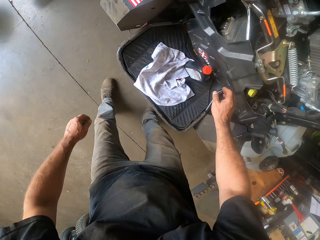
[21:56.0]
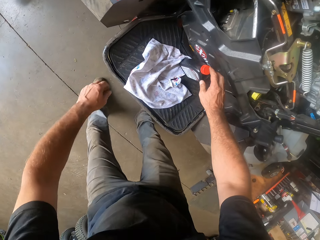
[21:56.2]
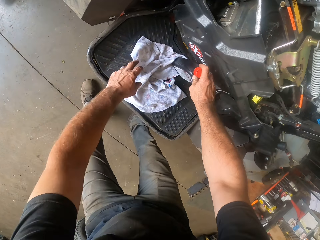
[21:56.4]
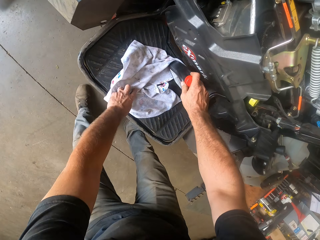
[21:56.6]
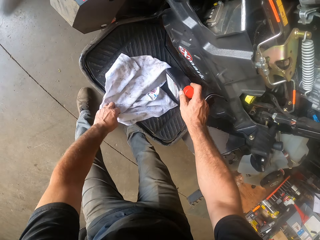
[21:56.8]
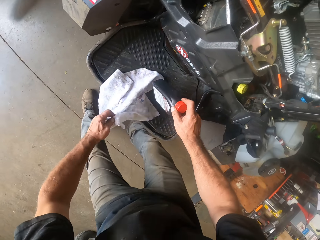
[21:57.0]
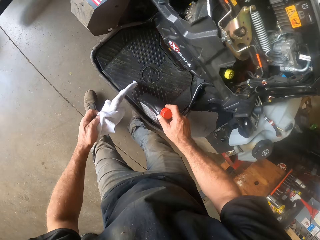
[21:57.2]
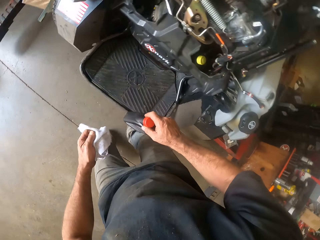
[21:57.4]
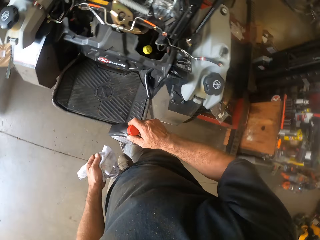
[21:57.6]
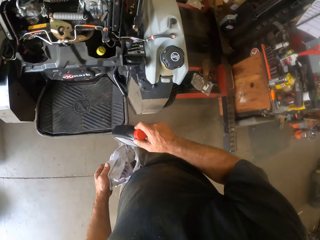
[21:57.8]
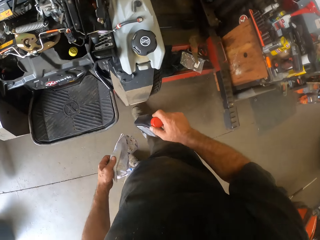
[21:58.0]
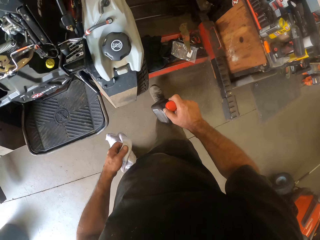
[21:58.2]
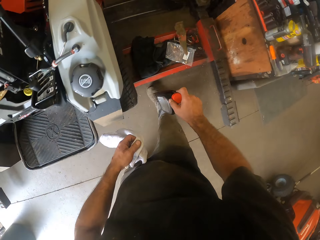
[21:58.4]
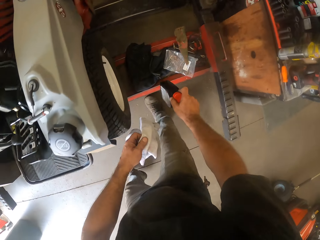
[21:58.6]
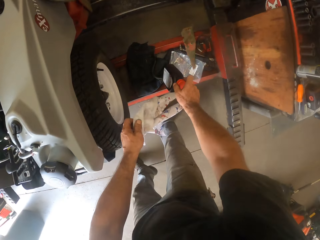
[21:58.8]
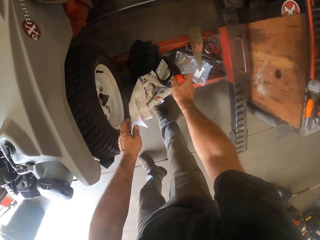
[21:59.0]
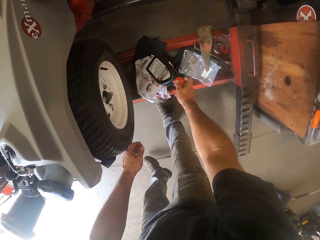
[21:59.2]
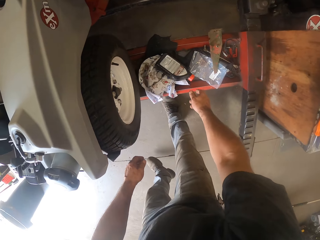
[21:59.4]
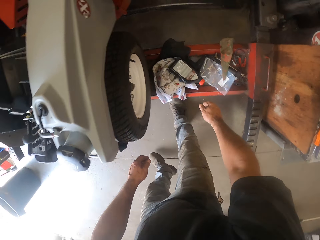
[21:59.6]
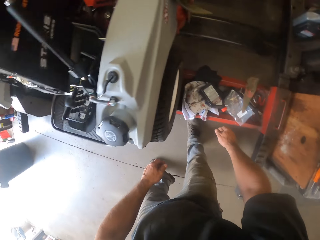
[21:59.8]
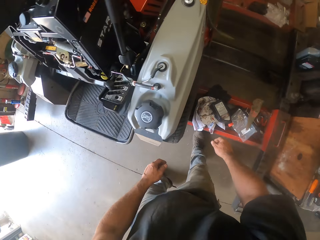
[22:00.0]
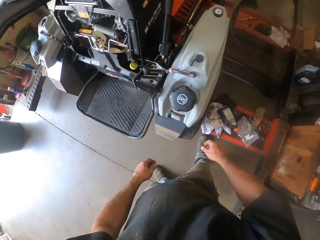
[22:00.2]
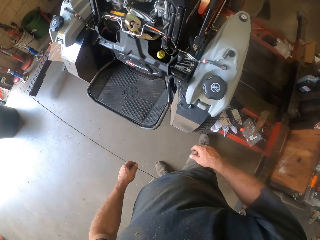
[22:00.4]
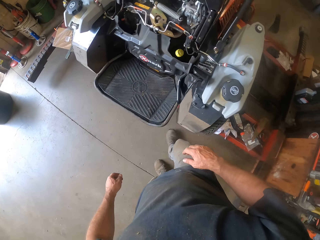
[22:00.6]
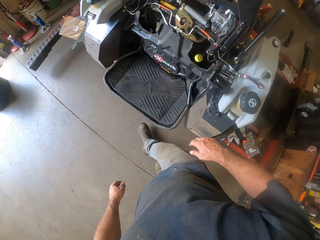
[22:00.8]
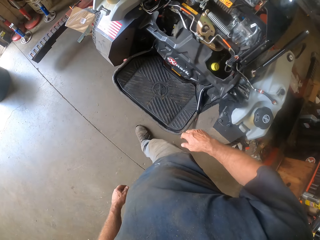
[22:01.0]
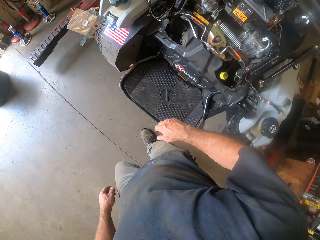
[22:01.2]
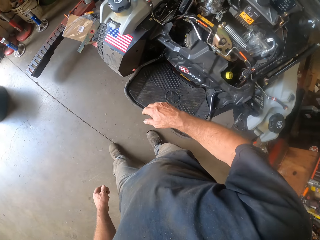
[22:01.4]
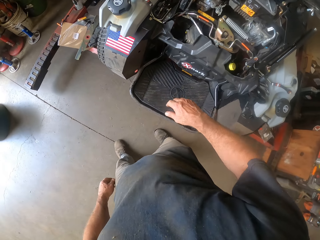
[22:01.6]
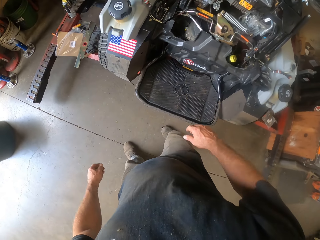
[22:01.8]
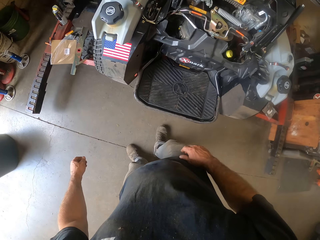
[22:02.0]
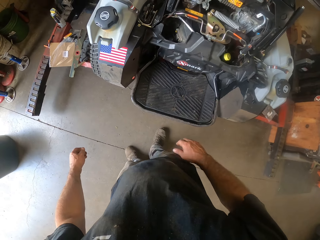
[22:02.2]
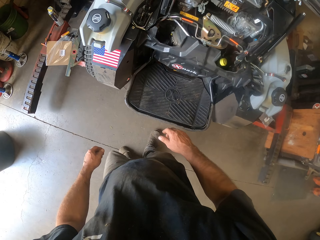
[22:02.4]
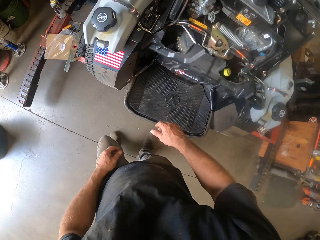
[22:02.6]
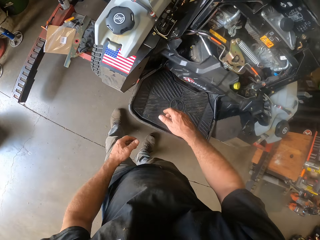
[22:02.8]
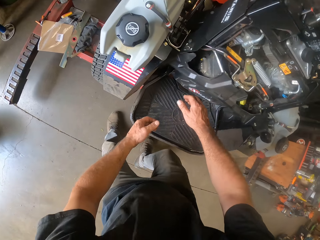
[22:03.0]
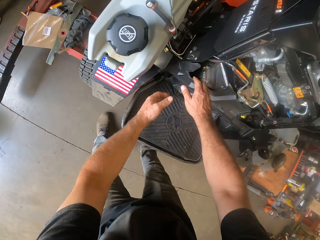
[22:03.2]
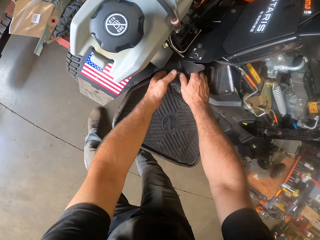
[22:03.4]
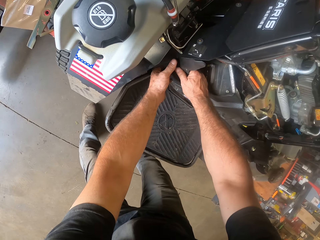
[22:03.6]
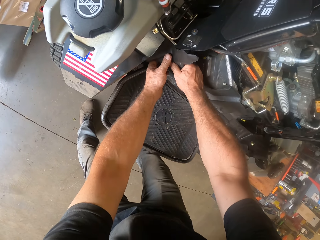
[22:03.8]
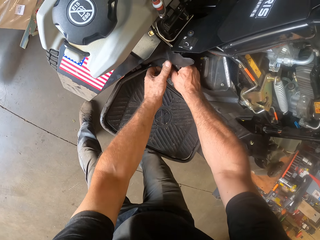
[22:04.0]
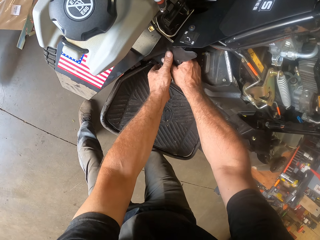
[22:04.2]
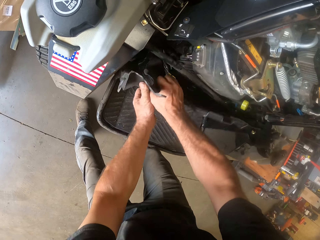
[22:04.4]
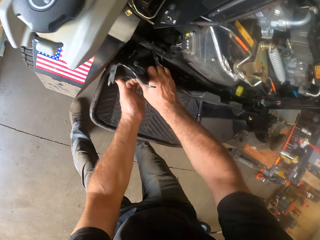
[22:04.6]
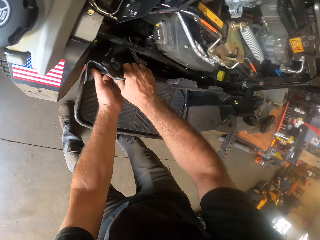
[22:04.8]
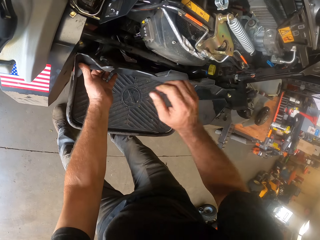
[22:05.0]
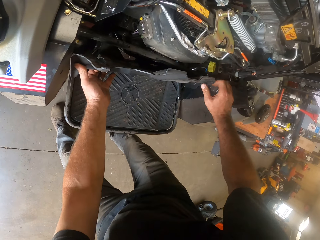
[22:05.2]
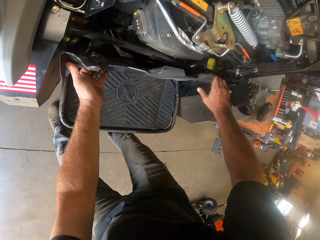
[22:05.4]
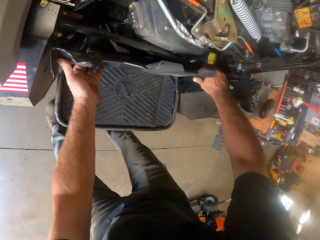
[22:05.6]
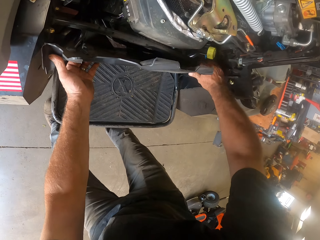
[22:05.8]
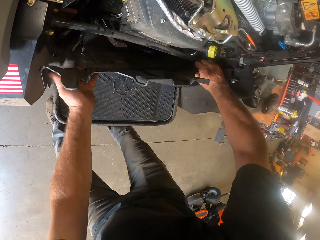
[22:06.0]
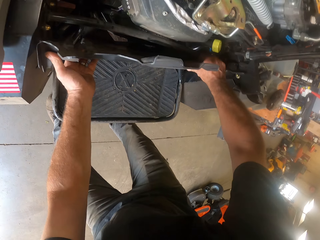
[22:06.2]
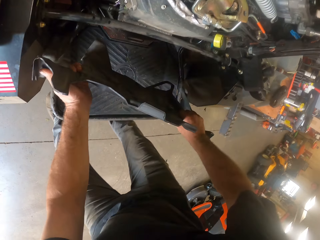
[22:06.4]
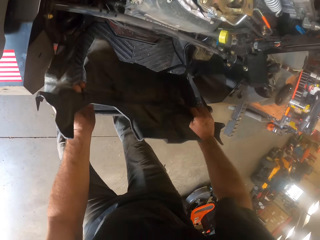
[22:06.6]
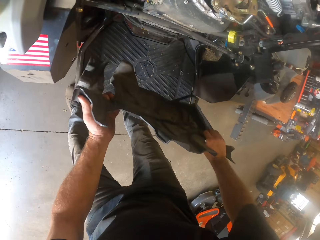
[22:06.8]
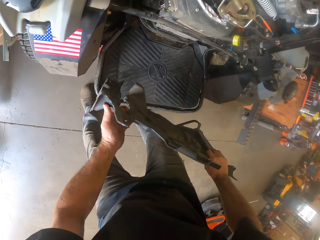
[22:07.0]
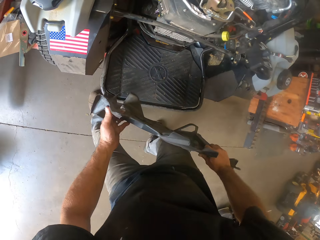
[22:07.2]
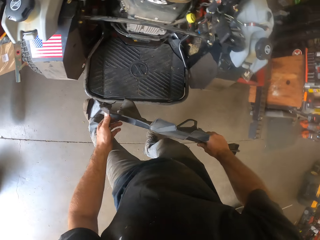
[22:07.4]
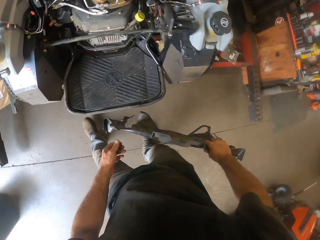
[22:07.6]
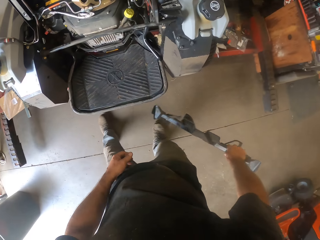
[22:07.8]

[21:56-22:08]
The camera wearer picks up the bottle of engine oil from the lawn mower with his right hand. He picks up the rag from the lawn mower with his left hand. He drops the bottle of engine oil from the lawn mower on the auto lift with his right hand. He drops the rag from the lawn mower on the auto lift with his left hand. He dismantles the mower. He pulls out a rubbery part of the lawn mower with both hands.

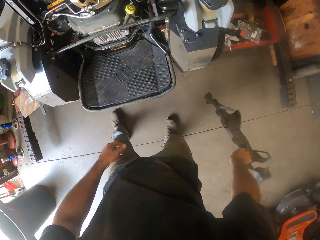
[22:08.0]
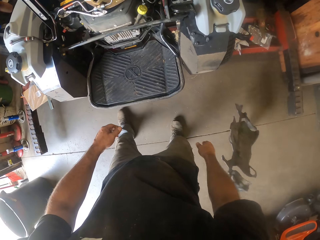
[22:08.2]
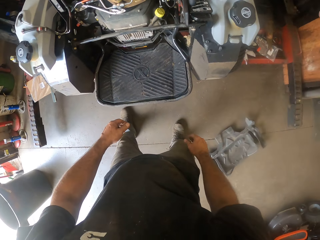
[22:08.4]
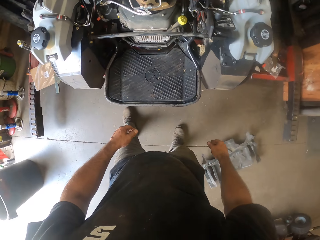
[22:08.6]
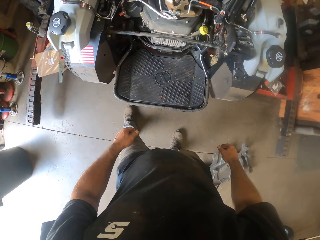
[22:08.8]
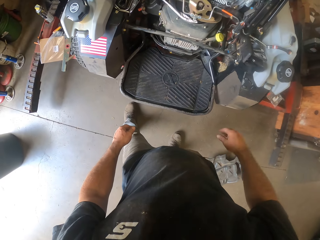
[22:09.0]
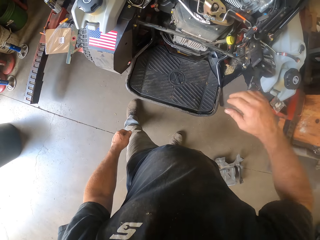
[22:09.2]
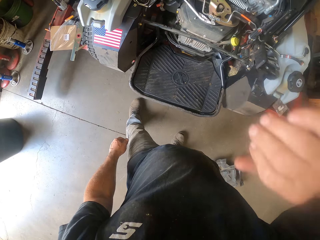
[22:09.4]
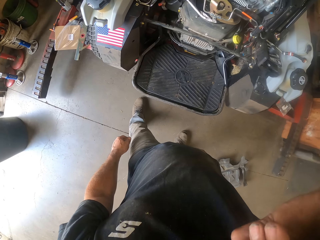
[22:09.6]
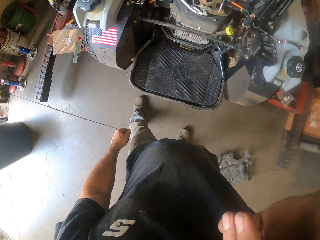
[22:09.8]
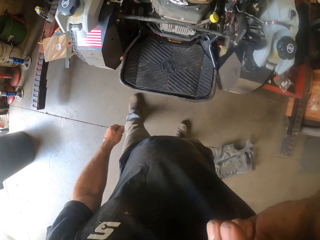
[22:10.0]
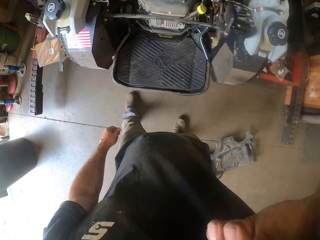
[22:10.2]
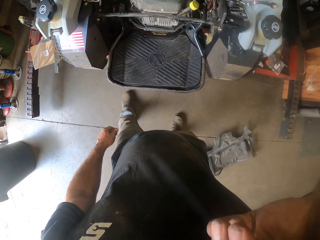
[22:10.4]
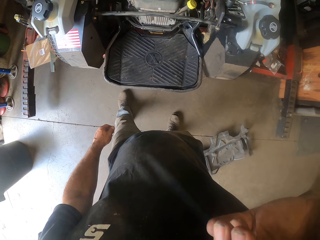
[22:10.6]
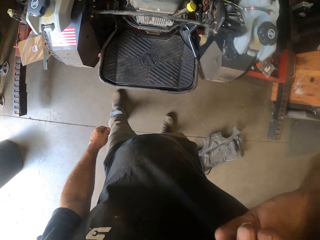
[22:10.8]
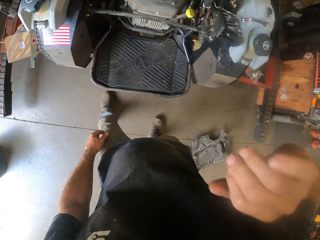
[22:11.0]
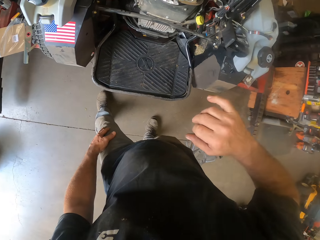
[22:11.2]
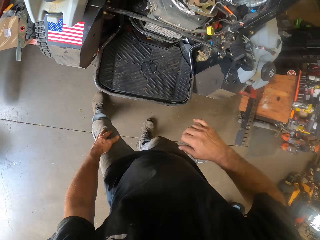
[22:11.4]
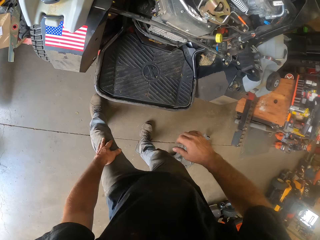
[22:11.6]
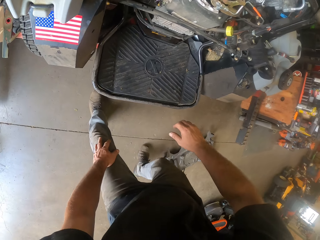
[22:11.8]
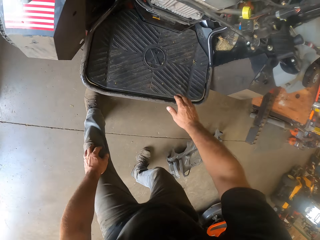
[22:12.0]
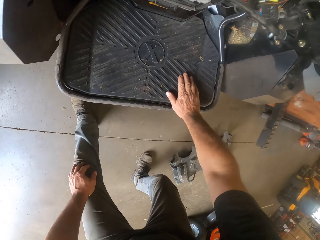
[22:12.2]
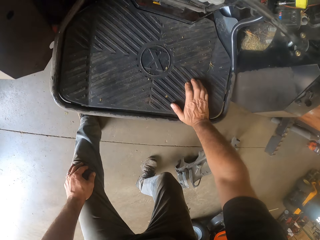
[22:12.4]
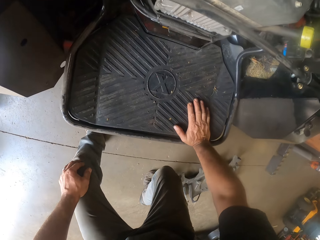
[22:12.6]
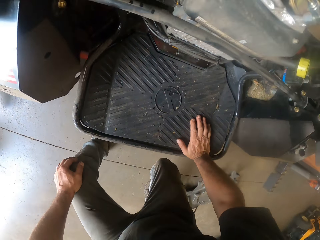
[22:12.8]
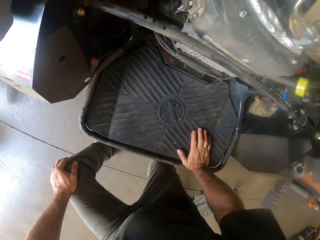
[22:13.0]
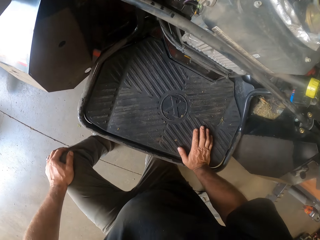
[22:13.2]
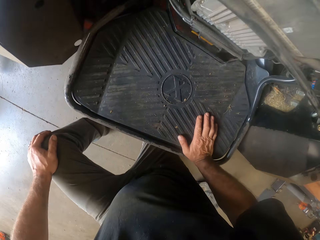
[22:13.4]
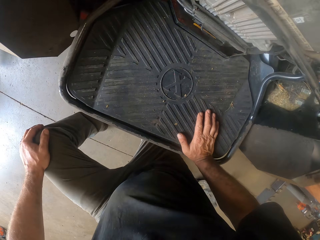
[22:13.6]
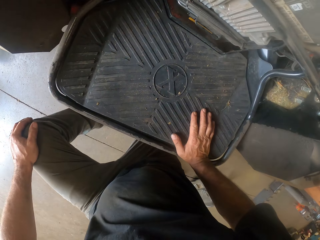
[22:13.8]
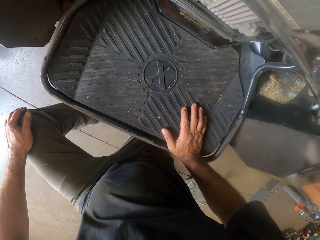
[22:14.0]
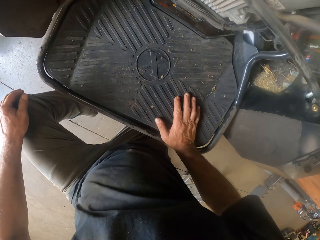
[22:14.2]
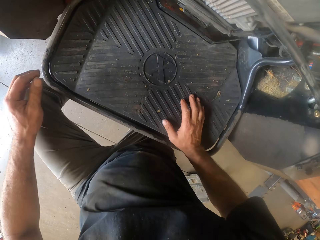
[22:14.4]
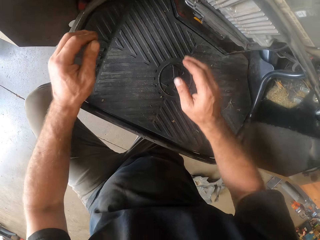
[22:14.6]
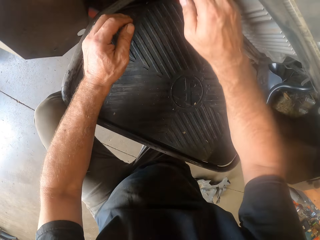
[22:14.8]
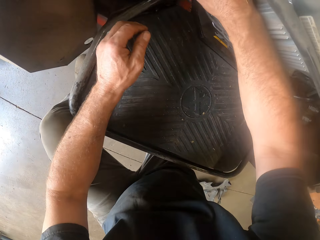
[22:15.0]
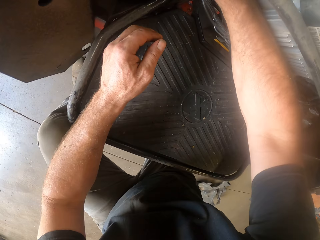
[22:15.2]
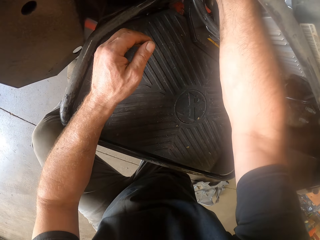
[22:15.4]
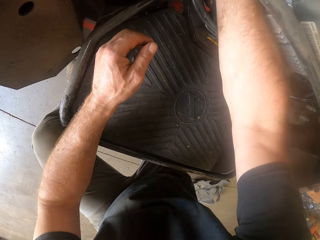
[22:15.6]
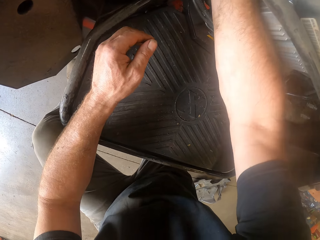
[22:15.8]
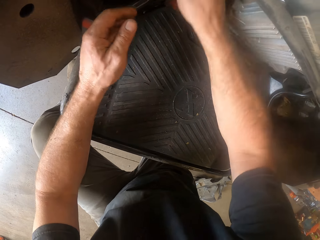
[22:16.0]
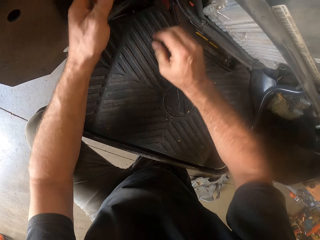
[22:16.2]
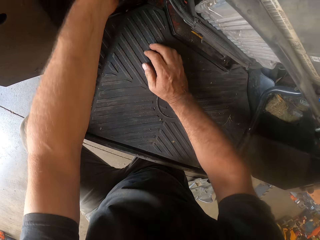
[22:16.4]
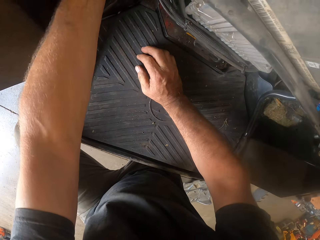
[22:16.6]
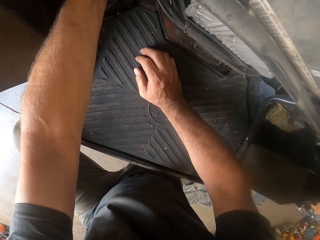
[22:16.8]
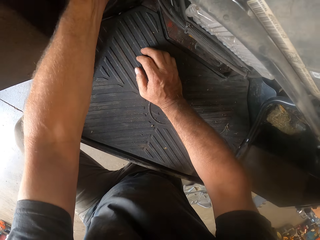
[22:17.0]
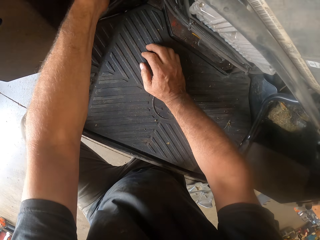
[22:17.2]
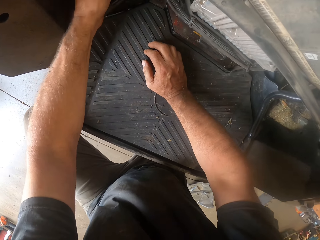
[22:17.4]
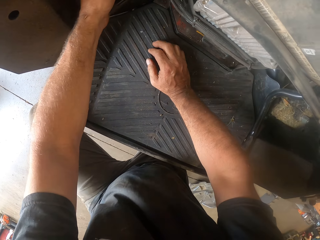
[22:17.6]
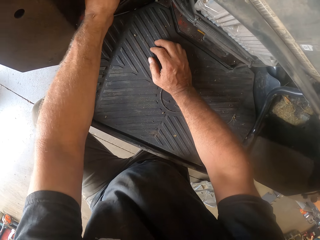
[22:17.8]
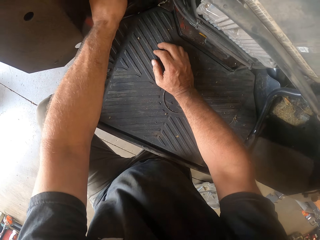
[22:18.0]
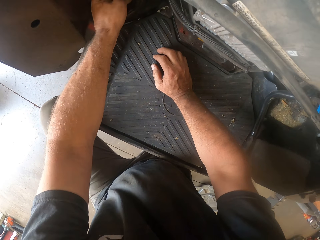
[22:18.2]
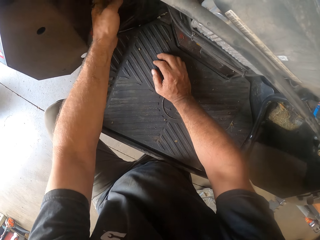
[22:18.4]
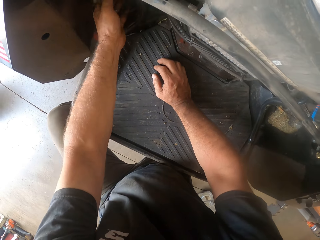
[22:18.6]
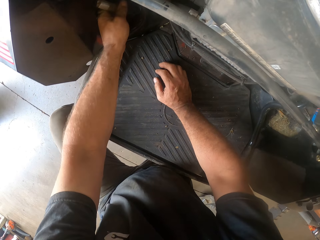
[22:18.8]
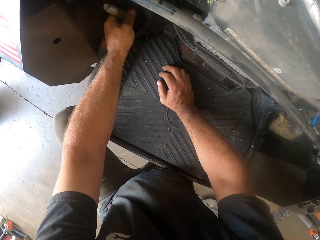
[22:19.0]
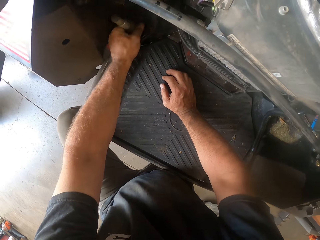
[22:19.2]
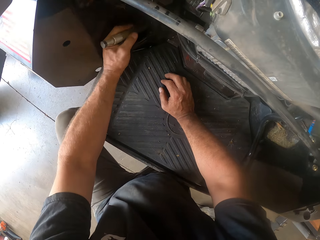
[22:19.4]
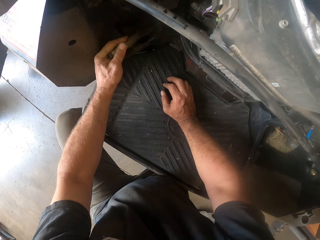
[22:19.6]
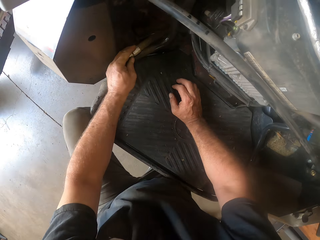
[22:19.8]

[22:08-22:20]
The camera wearer holds the rubbery part of the lawn mower with his right hand. He drops the rubbery part of the lawn mower on the floor with his right hand. He raises his right hand to his face. He scratches his face. He drops his right hand. He places his right hand on the lawn mower. He kneels down on the floor. He raises both hands. He puts his right hand inside the lawn mower. He puts his left hand inside the lawn mower. He pulls at a plug in the lawn mower with his left hand.
